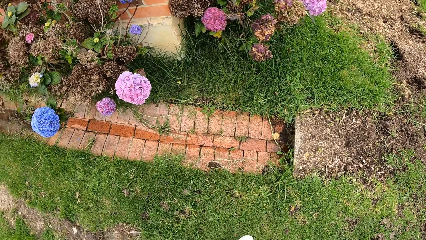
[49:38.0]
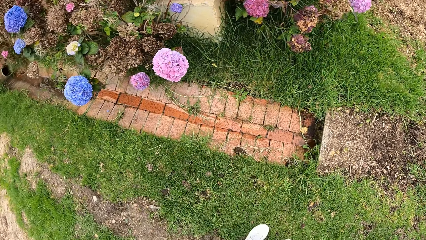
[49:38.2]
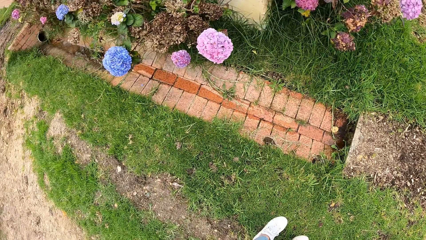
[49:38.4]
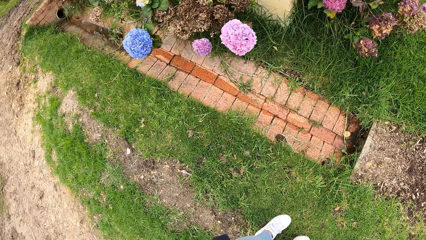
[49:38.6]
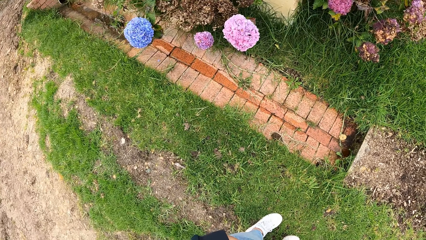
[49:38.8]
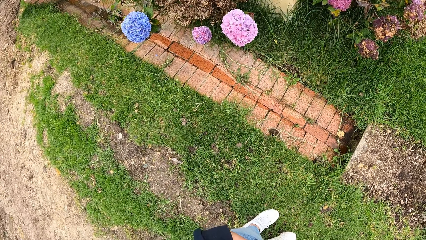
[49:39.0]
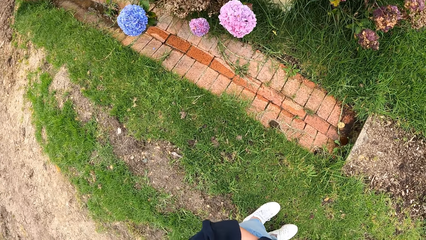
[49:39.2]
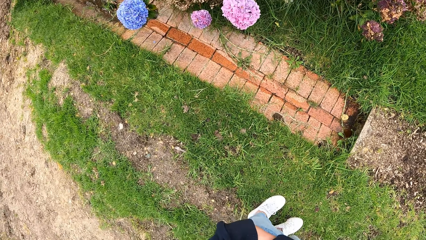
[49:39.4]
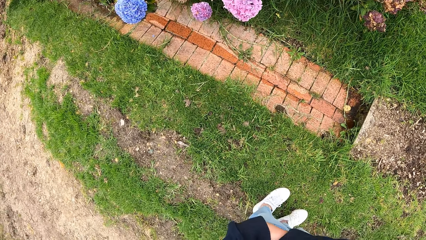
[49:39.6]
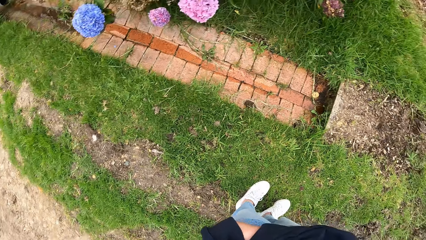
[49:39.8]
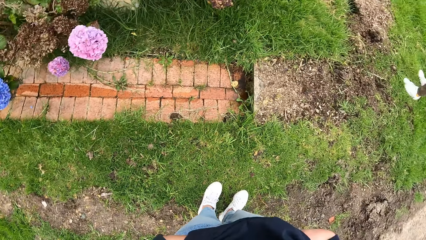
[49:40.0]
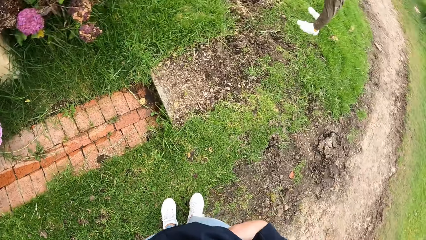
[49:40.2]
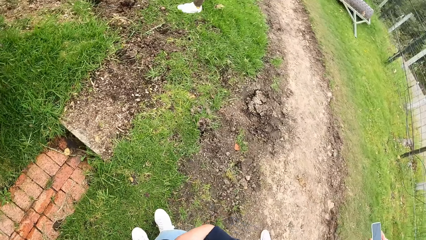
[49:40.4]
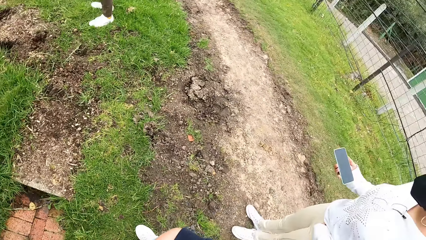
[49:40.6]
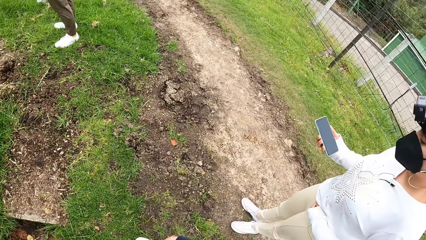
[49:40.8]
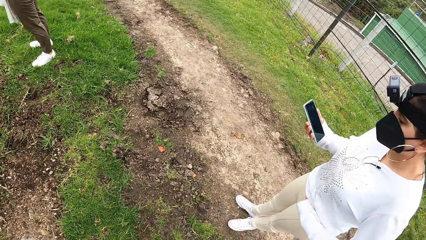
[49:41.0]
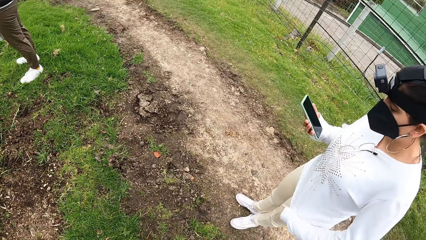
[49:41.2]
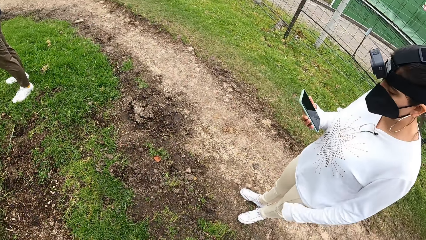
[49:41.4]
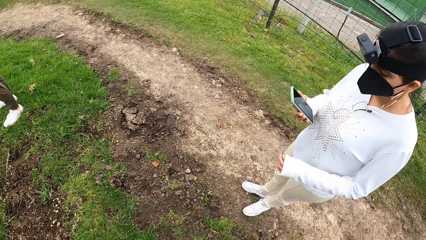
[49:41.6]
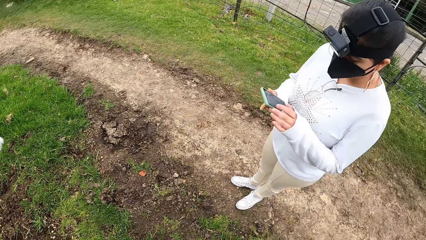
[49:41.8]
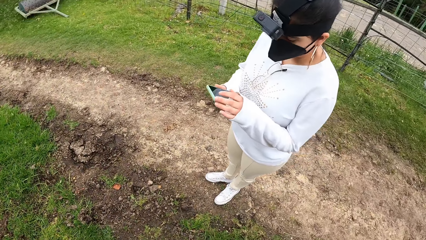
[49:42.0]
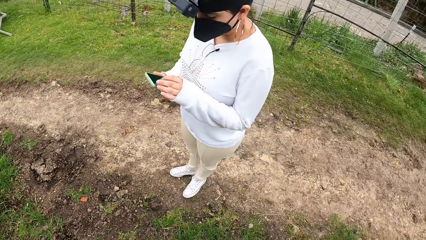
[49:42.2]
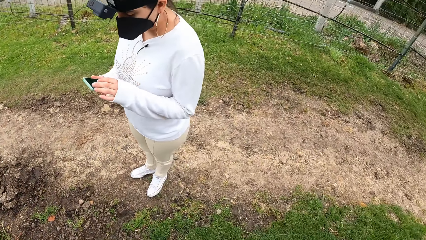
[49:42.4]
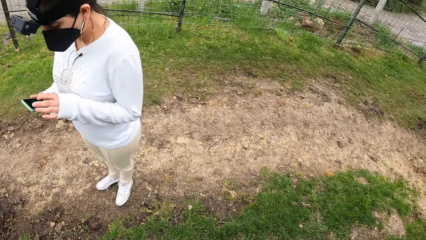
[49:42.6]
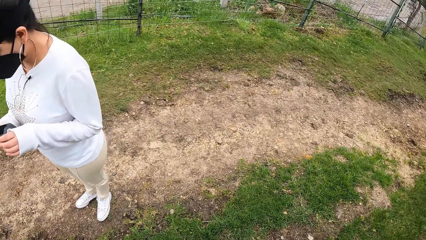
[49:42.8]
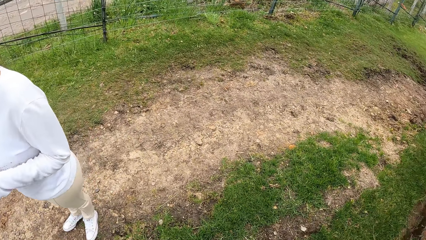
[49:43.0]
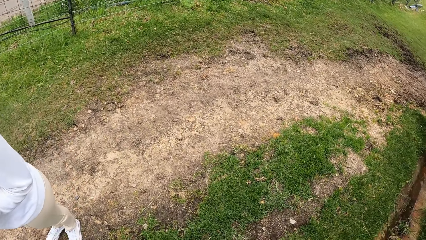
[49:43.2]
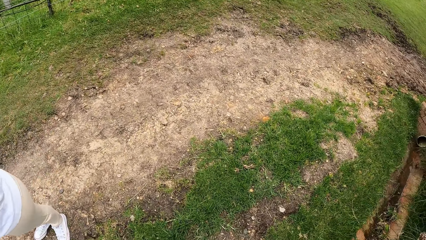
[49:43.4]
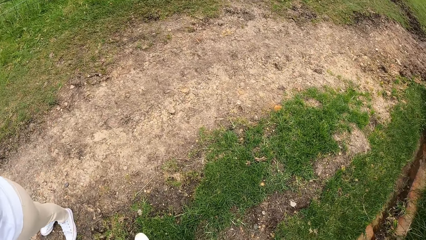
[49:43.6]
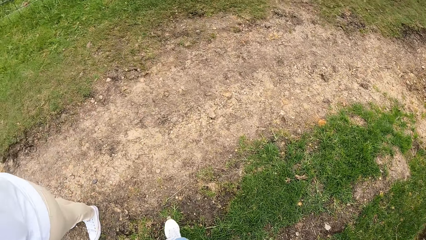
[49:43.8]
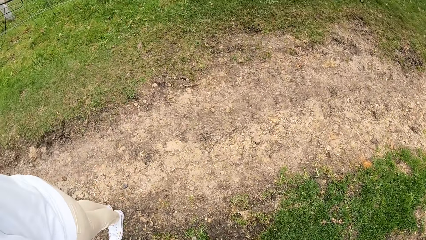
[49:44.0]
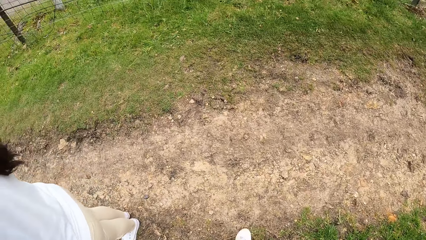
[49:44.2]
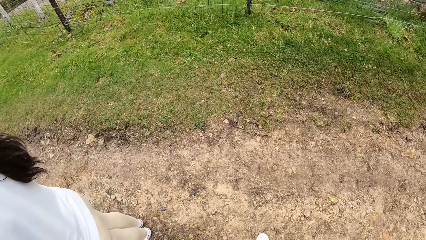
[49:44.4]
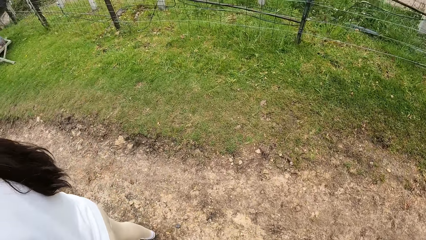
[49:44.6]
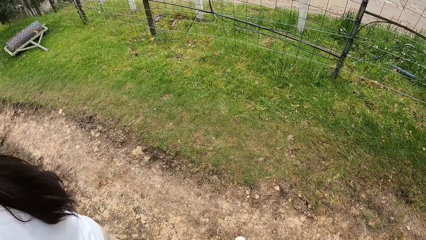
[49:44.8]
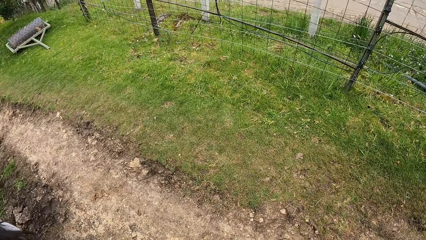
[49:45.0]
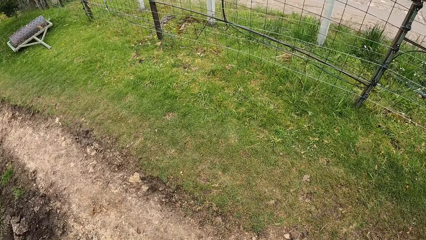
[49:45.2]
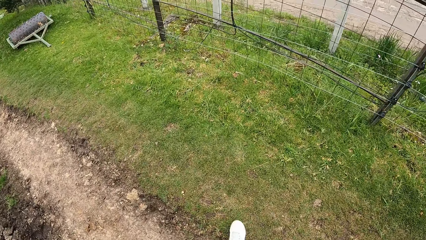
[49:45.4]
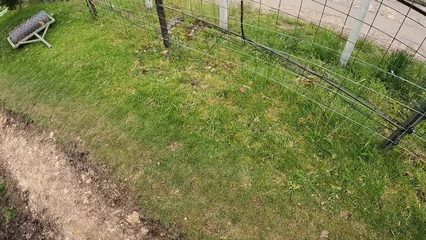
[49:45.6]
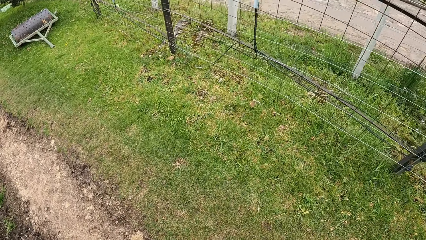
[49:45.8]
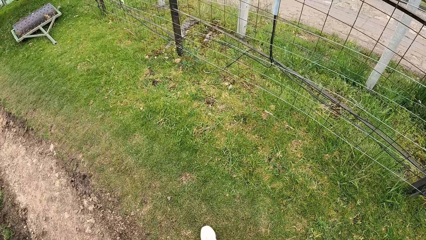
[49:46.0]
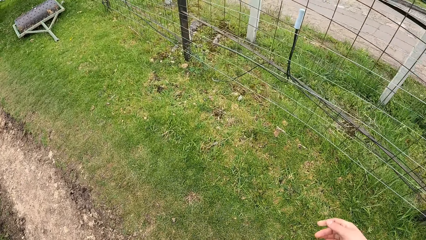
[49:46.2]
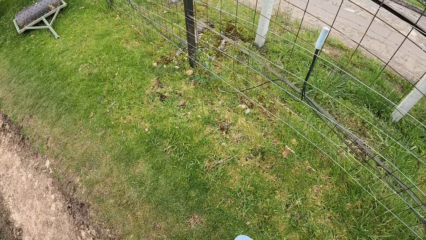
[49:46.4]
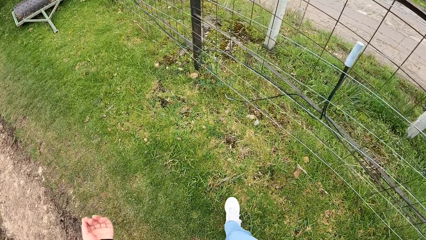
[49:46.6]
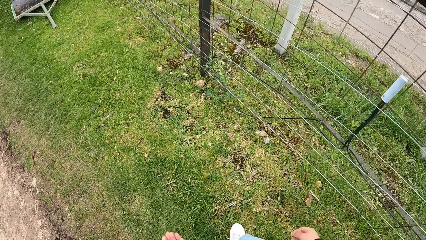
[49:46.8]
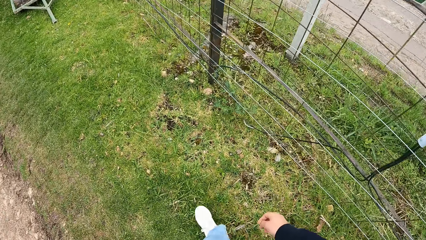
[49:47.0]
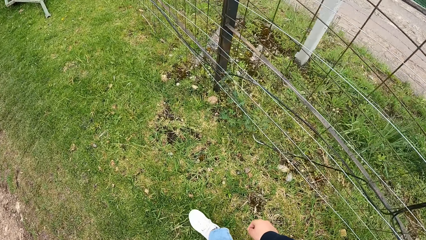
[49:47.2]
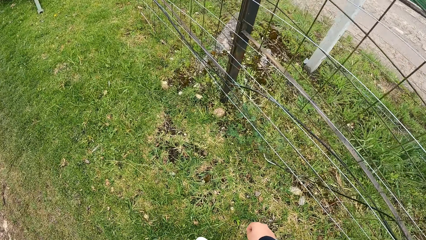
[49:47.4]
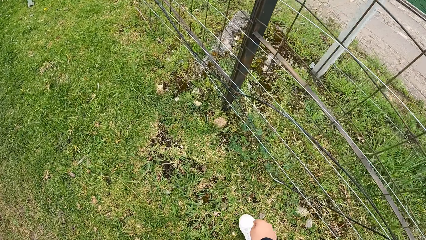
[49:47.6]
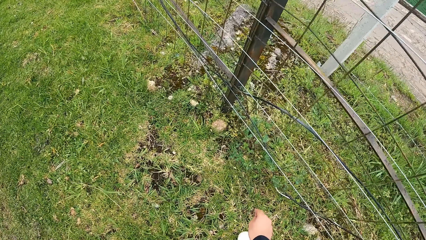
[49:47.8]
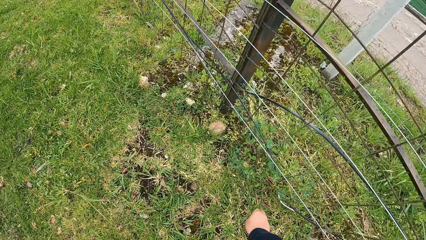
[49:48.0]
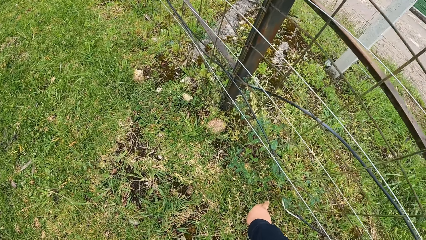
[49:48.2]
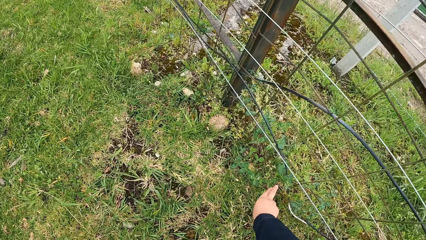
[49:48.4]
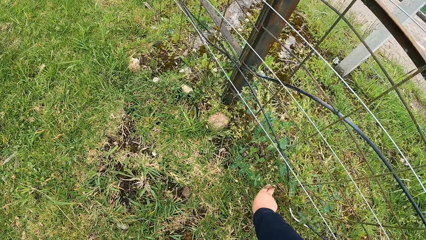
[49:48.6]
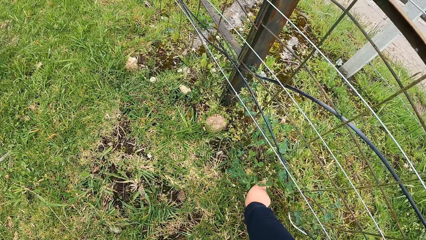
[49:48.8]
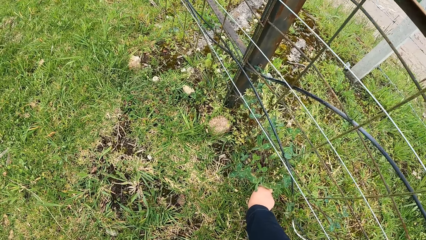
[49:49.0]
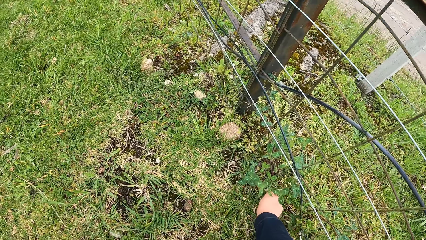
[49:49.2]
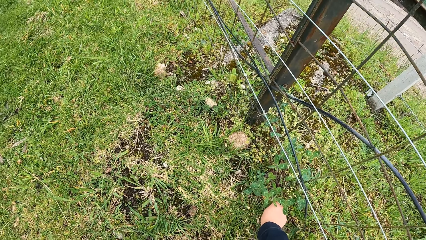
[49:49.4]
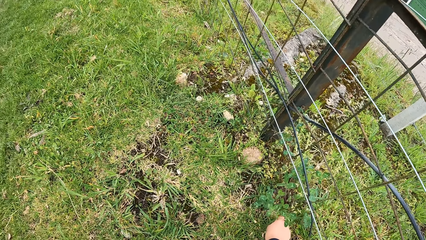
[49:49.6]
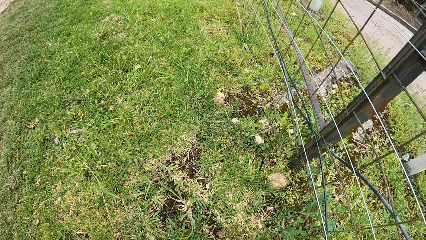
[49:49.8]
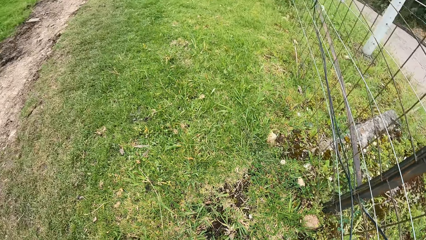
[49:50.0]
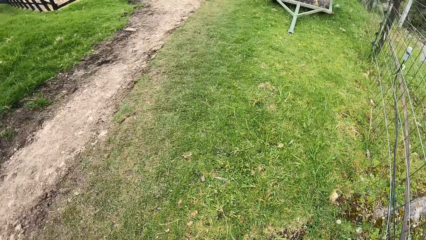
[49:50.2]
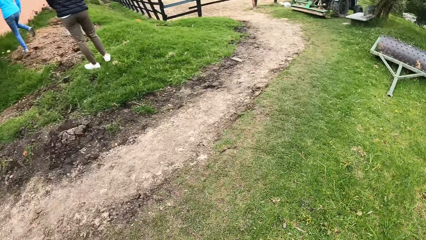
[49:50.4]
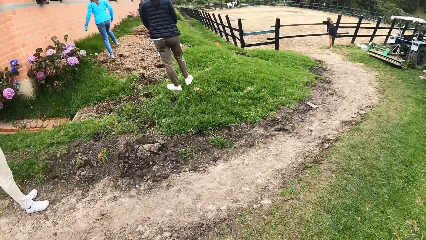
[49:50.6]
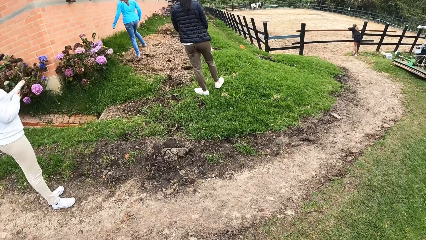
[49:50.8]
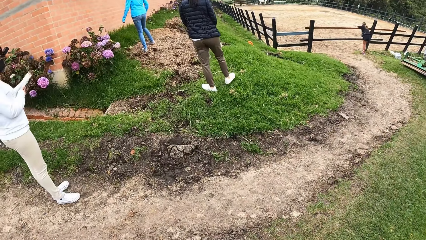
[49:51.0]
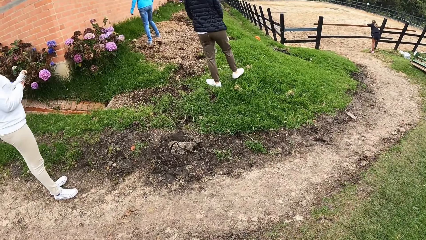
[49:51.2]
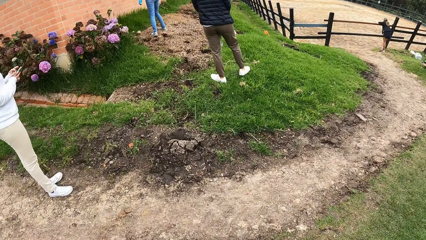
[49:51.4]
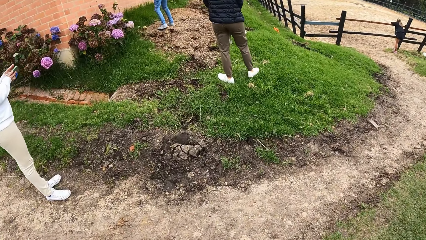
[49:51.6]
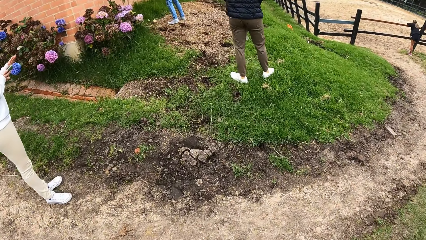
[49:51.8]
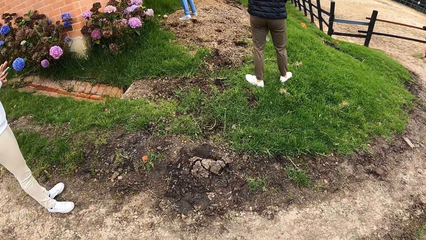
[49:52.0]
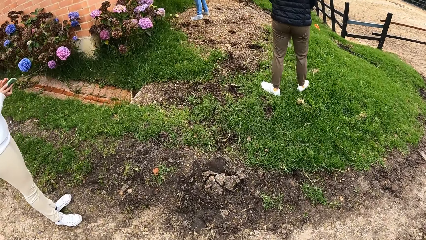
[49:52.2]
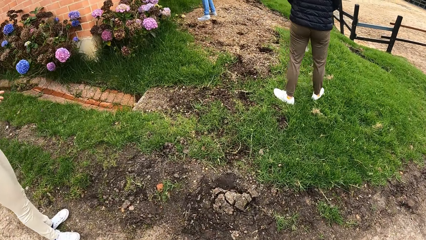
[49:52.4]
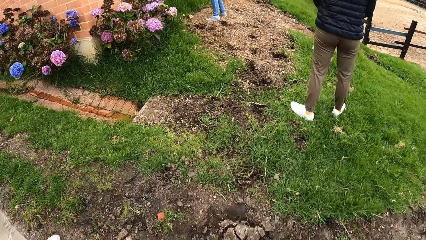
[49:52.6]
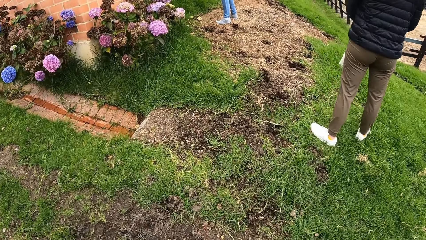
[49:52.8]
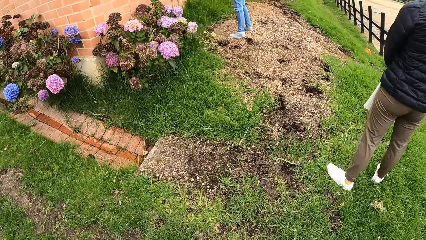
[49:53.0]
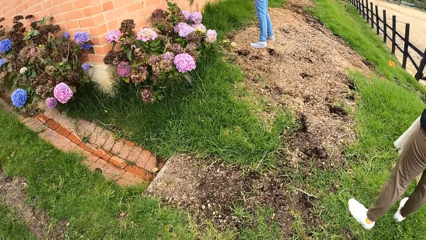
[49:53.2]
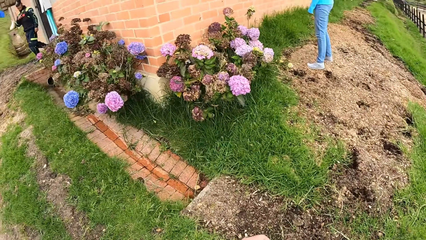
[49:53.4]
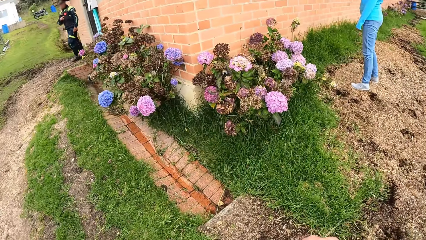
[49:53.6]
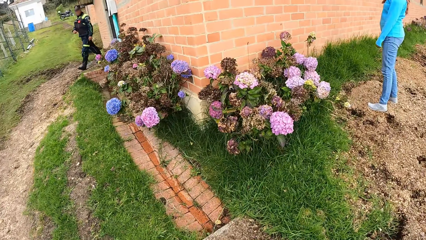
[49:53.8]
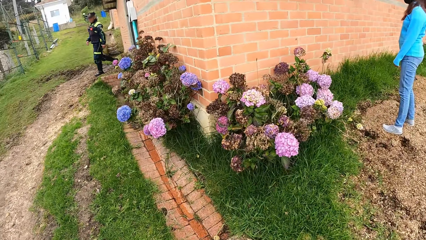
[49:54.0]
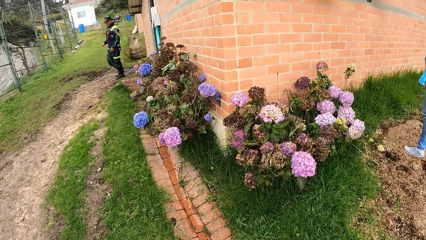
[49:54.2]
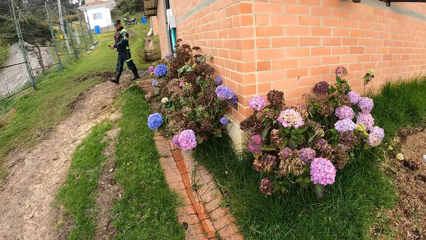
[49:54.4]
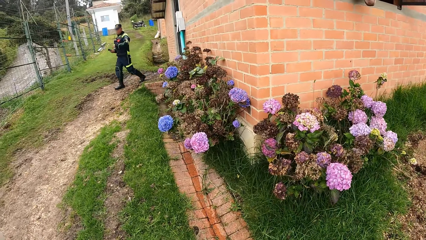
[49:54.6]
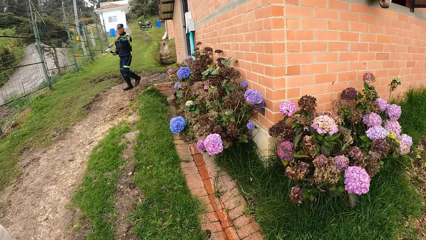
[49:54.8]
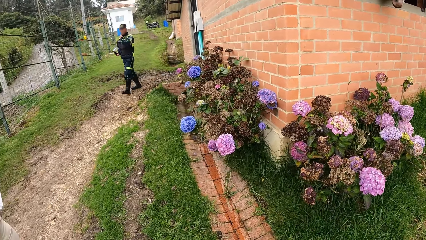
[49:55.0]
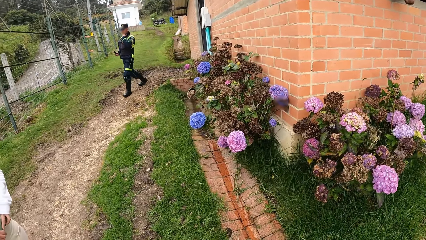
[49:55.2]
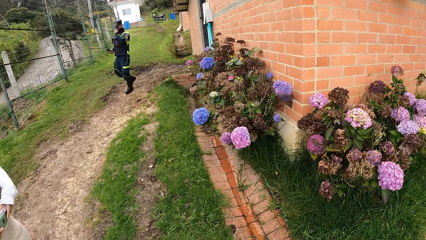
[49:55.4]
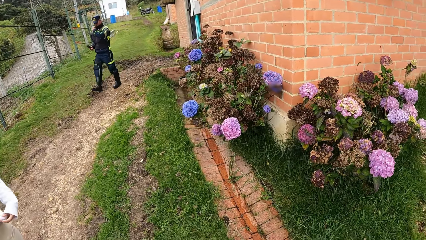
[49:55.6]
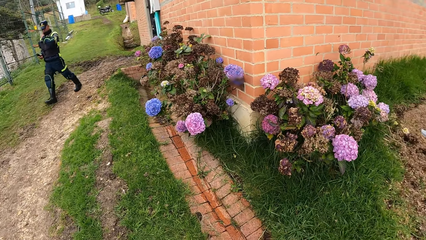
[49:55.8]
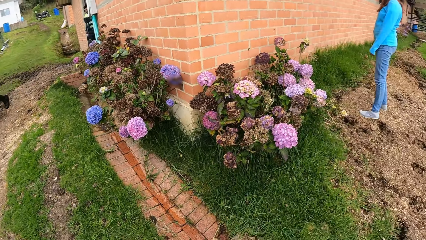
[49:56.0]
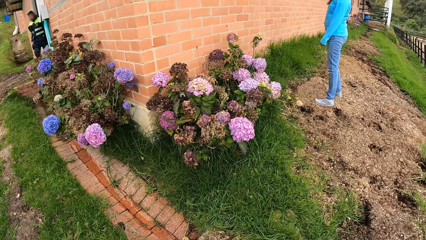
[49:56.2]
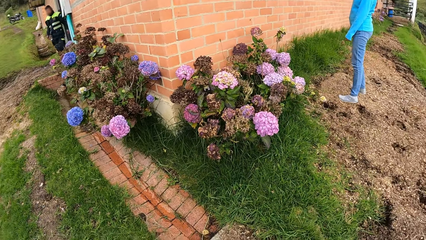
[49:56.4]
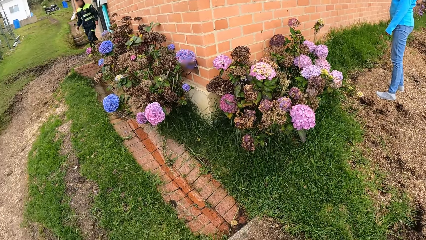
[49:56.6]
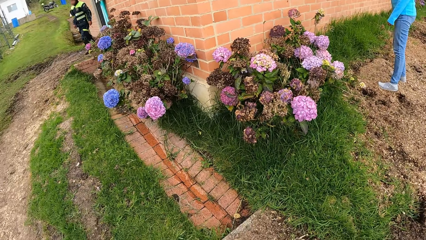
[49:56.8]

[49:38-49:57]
A woman operates her phone. The camera wearer cuts grass from the ground with her right hand. She uproots a plant. An officer passes a phone from his left hand to his right hand.
